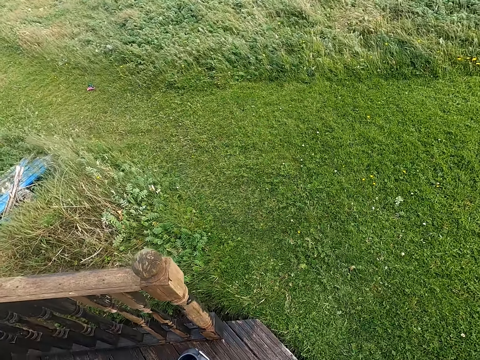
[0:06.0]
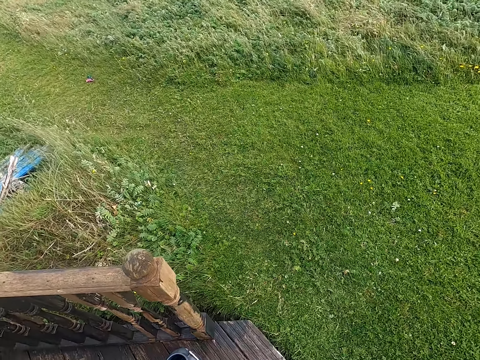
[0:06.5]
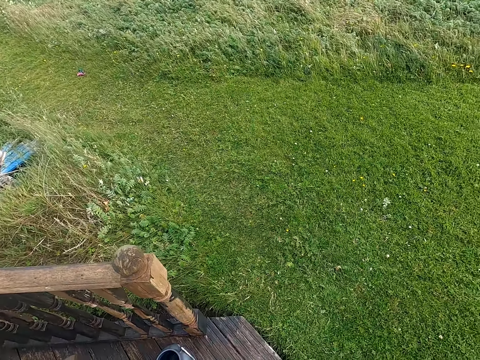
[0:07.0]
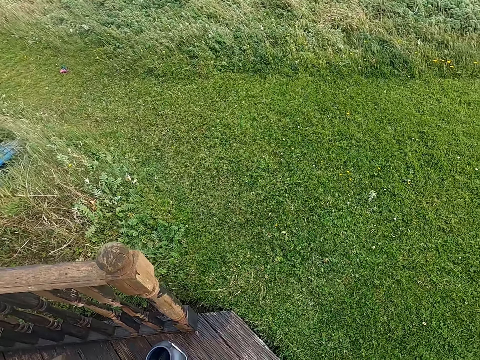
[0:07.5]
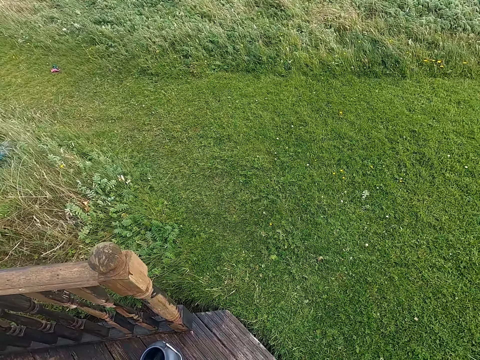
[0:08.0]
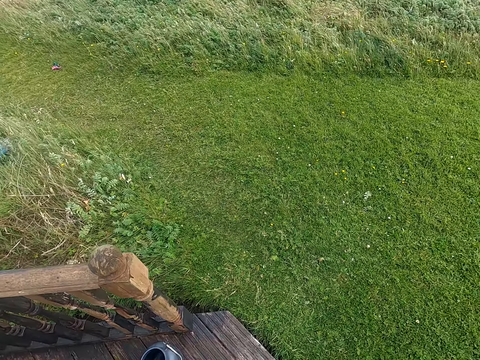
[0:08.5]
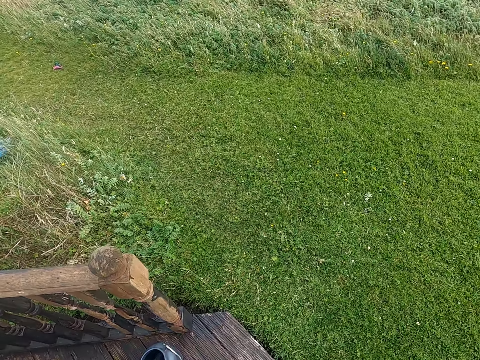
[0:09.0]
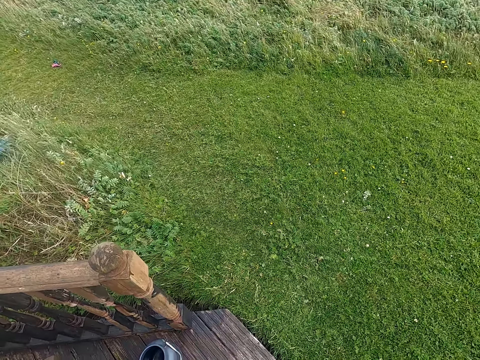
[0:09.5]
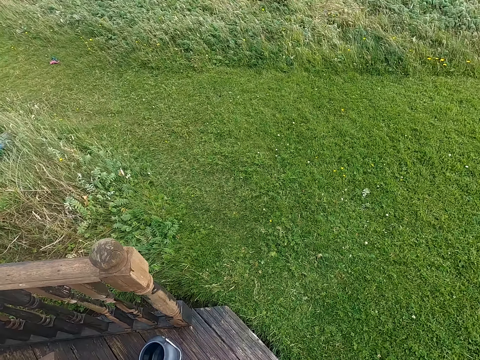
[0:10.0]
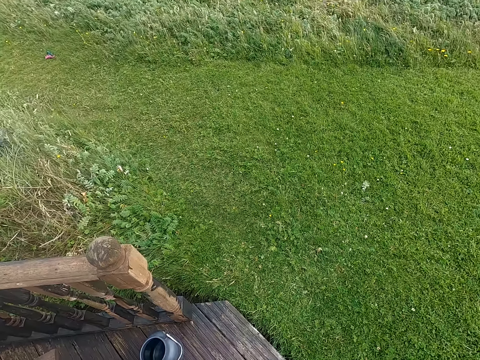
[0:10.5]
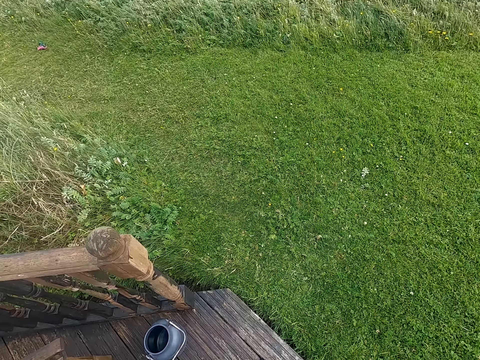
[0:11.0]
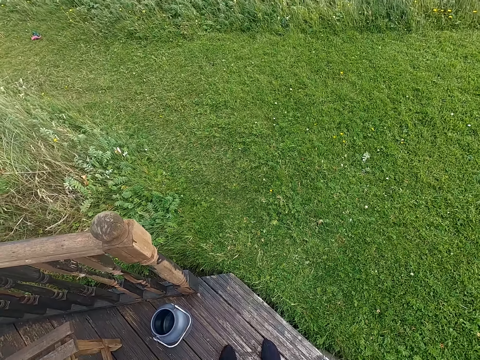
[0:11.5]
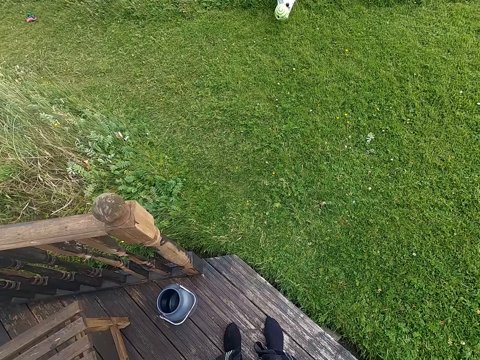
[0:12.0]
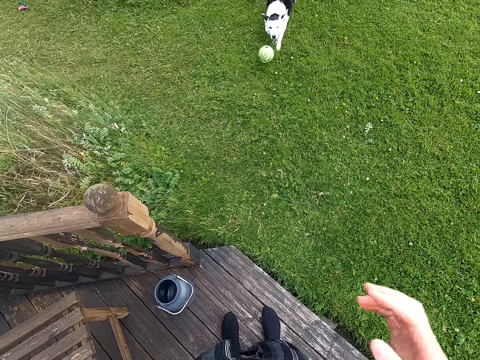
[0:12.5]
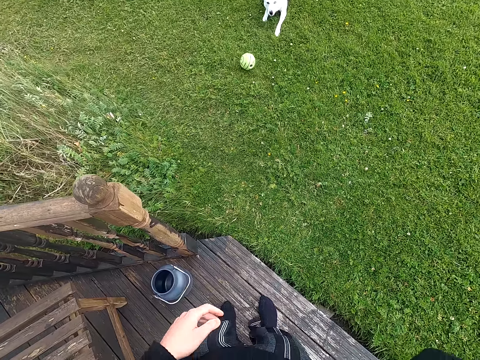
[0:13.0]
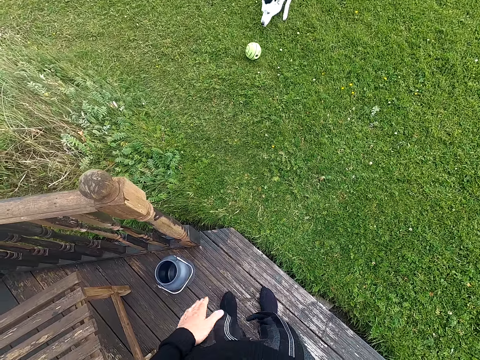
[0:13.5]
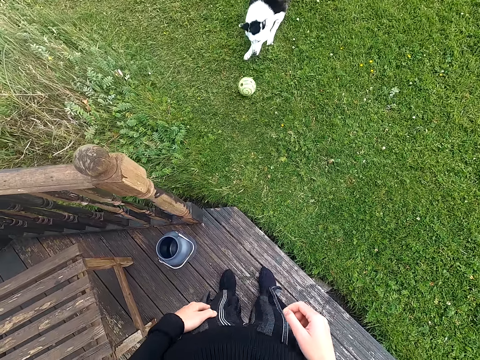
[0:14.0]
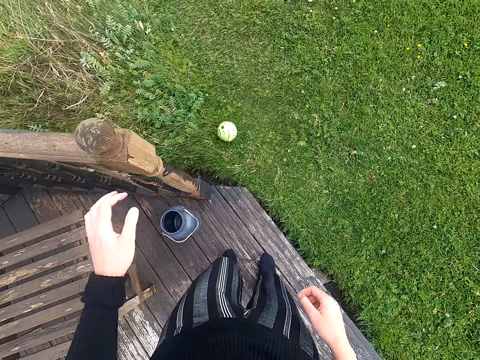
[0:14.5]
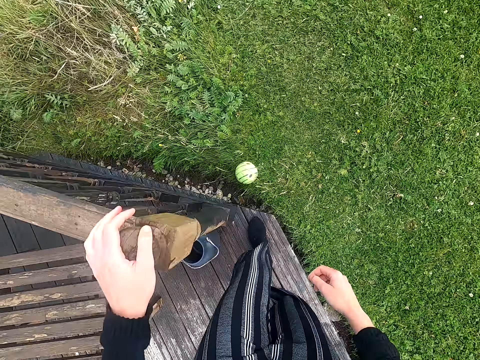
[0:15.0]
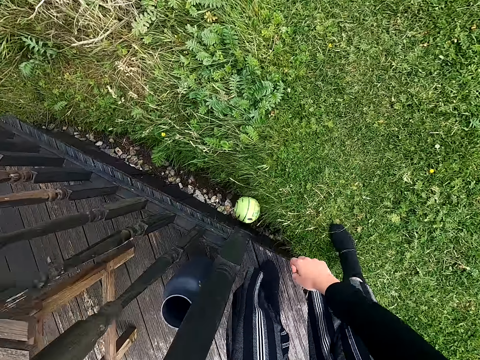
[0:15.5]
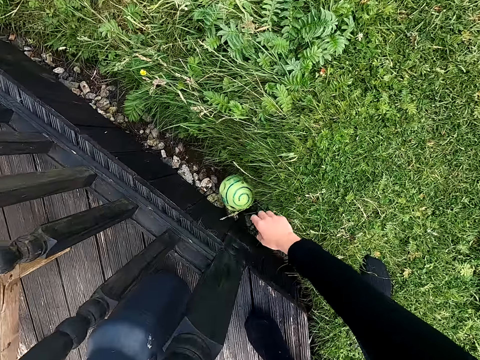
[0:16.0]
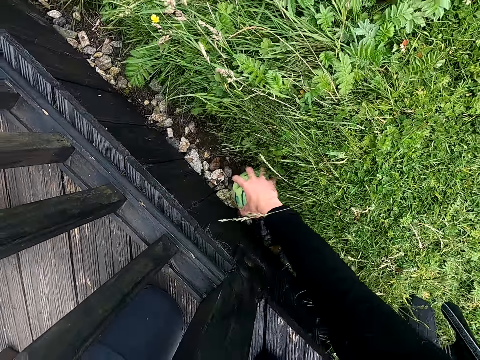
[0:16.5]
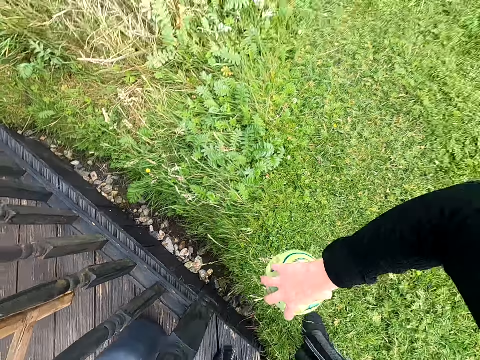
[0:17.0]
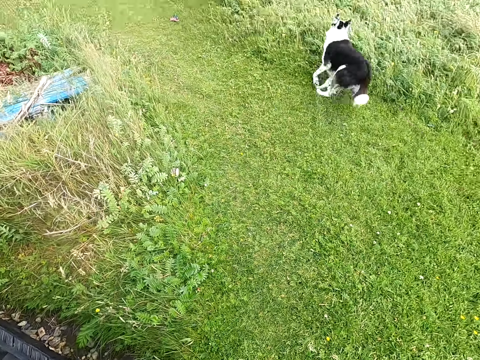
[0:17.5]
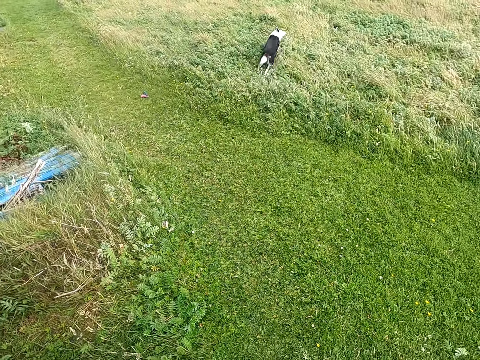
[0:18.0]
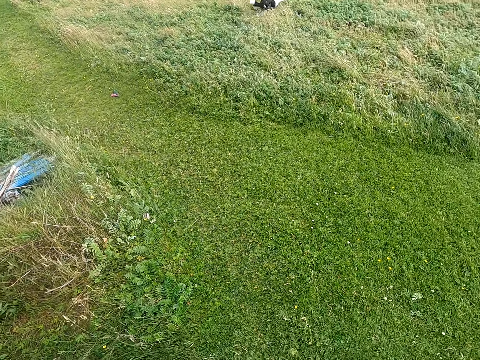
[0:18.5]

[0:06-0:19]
The camera wearer looks around. They call the dog. They look around. They clap the hand on the leg. They hold the stairs handle. They move forward. They pick up the ball on the ground. They throw the ball in the field for the dog to fetch.

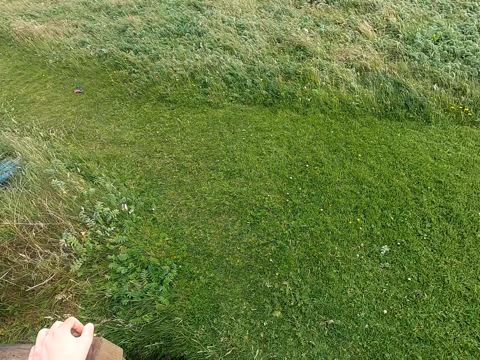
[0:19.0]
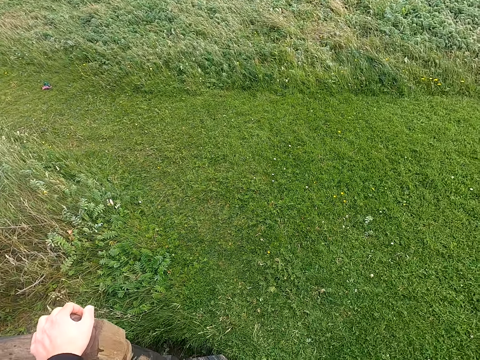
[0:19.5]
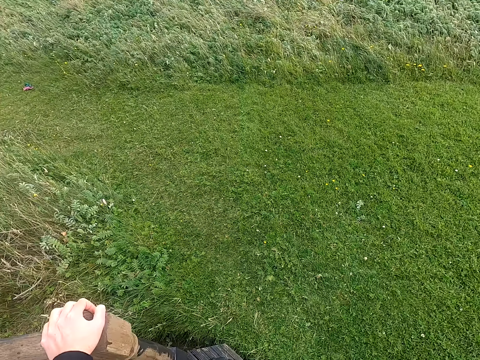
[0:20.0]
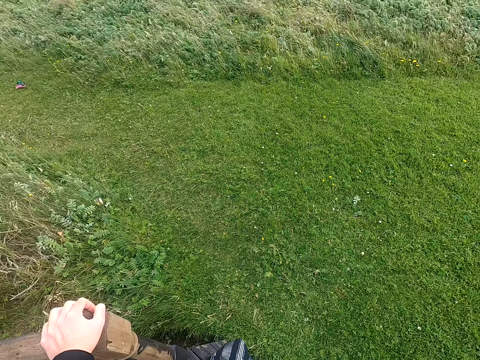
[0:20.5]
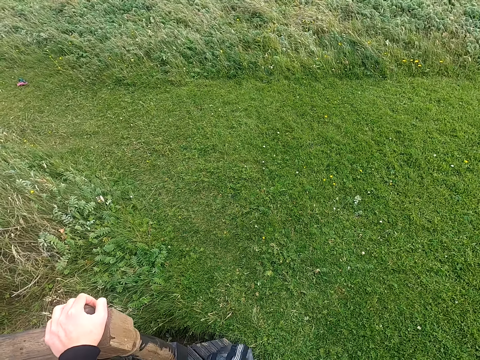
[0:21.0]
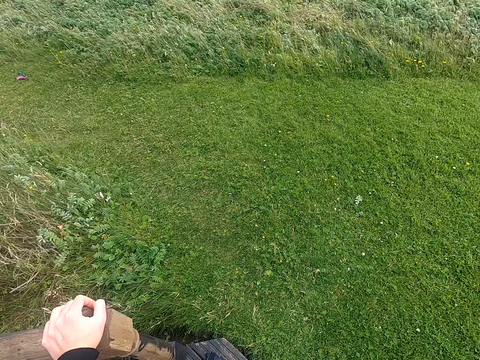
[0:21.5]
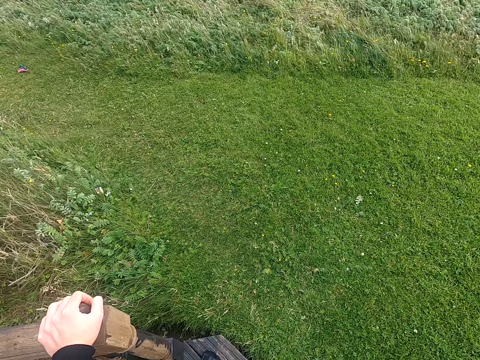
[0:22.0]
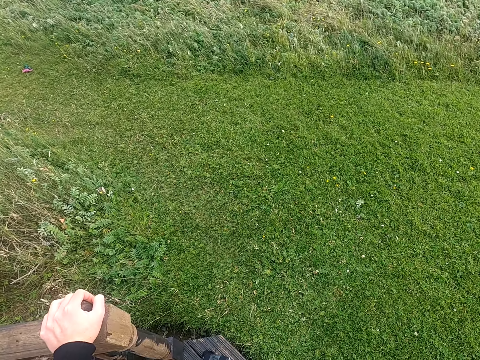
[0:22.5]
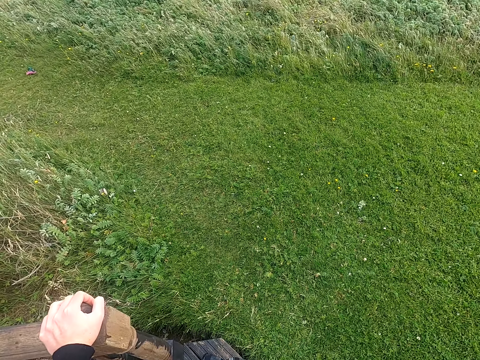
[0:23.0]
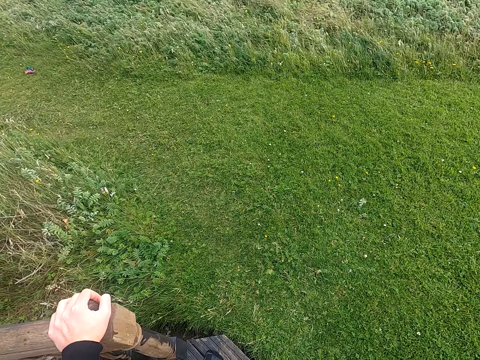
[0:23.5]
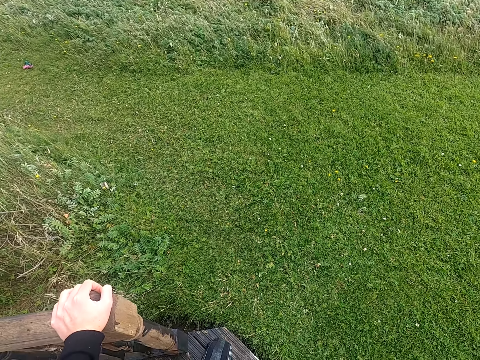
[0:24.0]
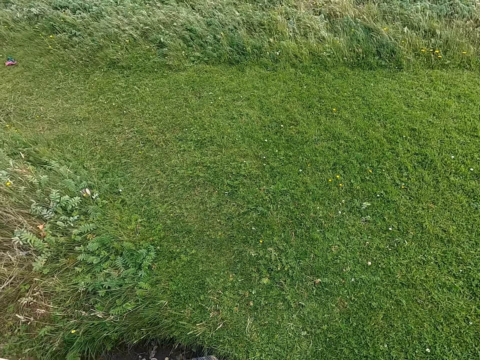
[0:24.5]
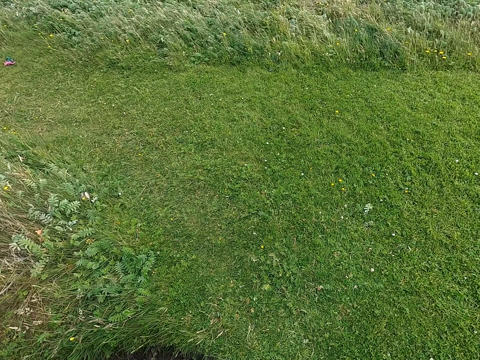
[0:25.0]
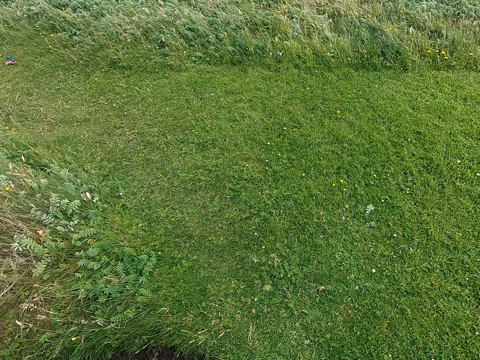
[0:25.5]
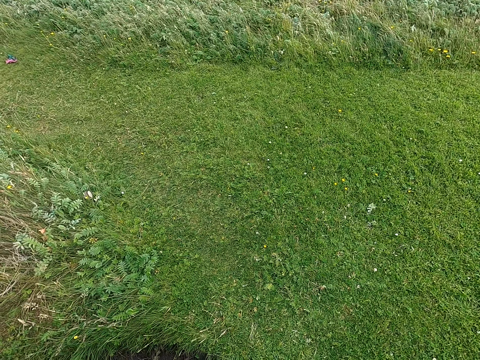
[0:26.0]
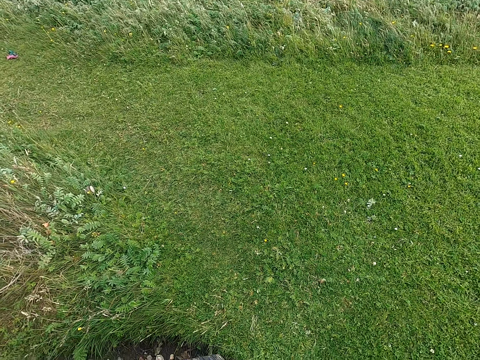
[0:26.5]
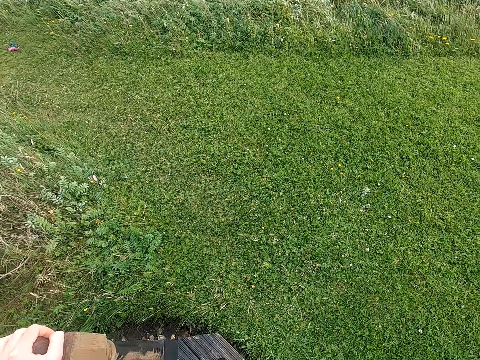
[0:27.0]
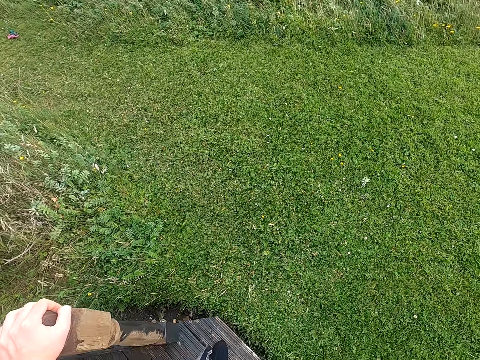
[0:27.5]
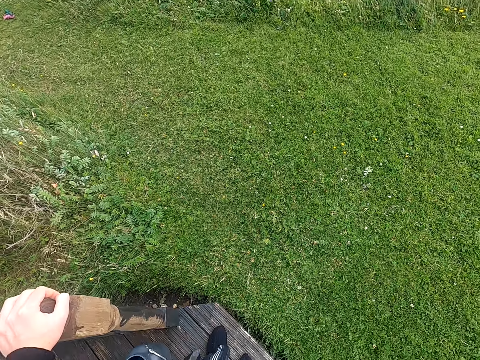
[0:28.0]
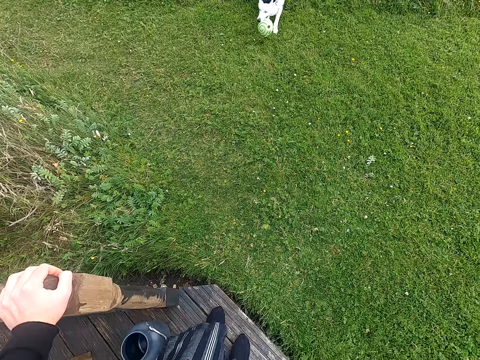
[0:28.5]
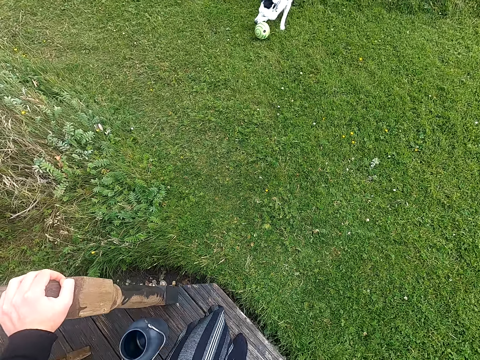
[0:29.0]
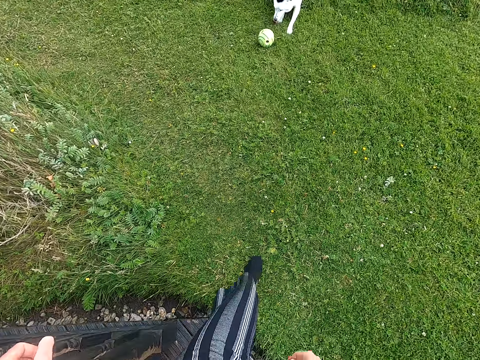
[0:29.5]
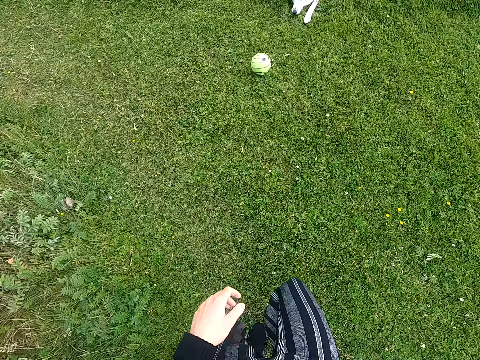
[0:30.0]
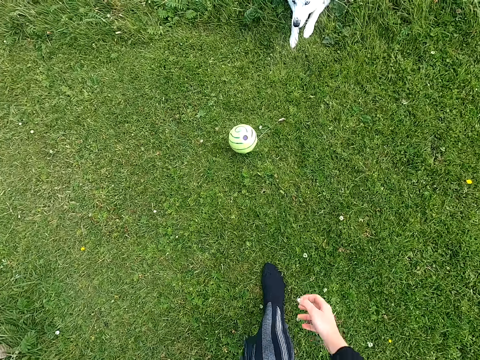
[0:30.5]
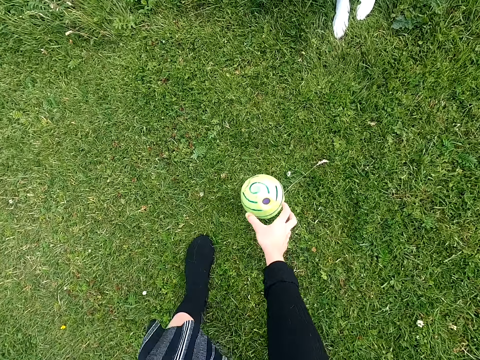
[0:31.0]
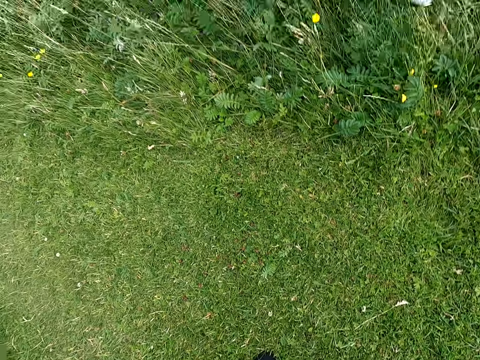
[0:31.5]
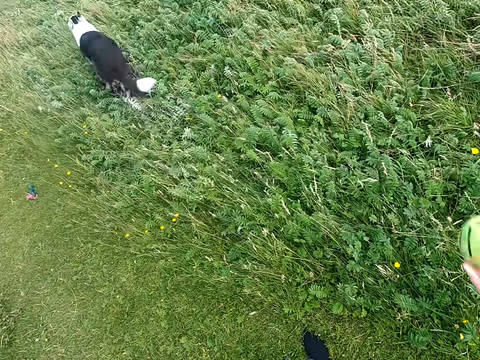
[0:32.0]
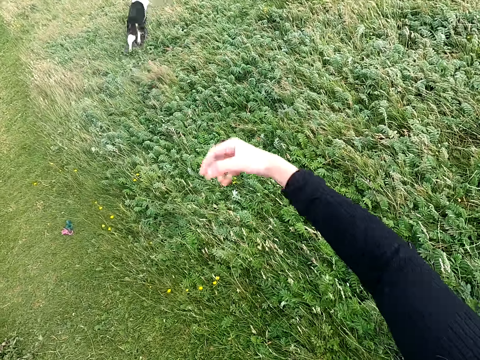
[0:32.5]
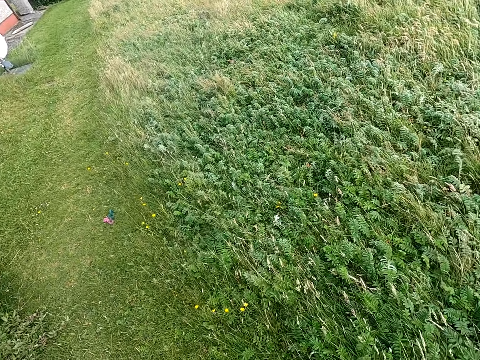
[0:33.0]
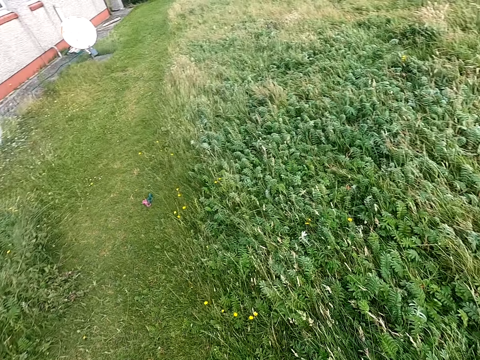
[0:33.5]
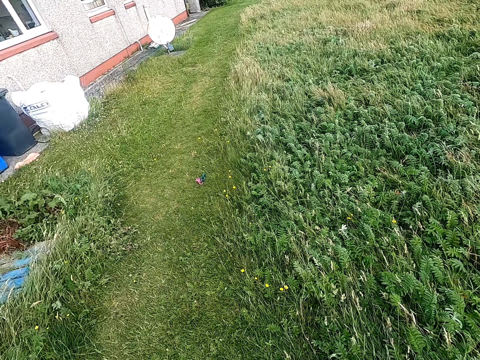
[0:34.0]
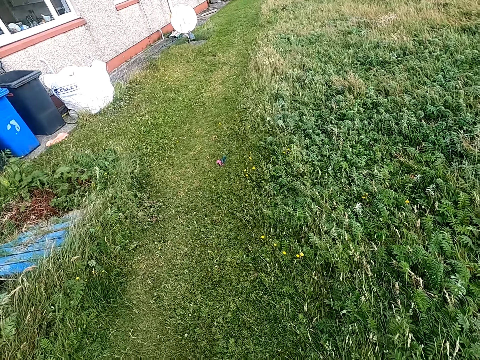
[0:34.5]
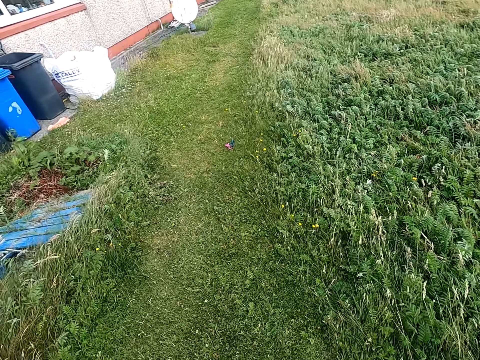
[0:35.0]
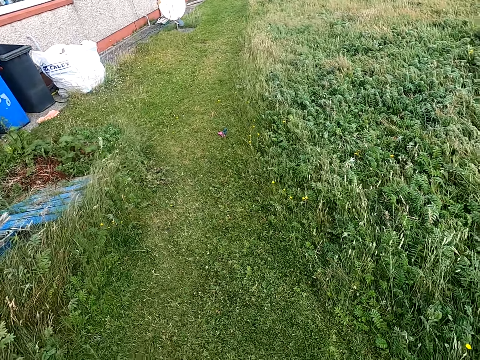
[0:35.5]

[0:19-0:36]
The camera wearer looks around. They support themselves on the wooden stand. They hold the stairs handle. They call the dog. They walk to the field. They pick up the ball. They throw the ball to the field. They look around.
